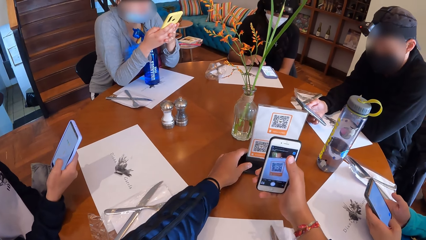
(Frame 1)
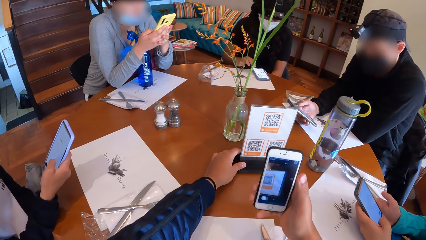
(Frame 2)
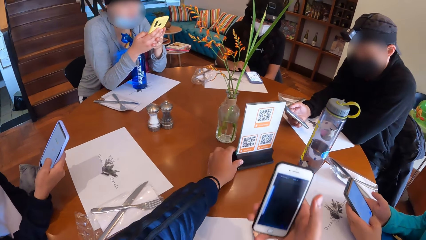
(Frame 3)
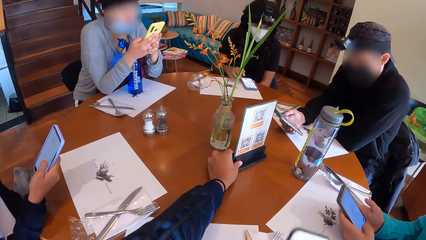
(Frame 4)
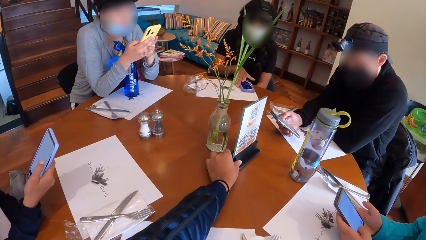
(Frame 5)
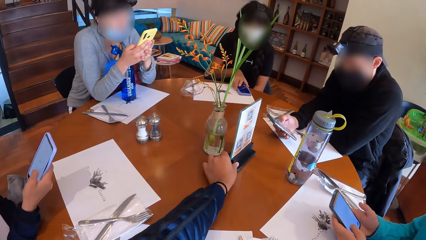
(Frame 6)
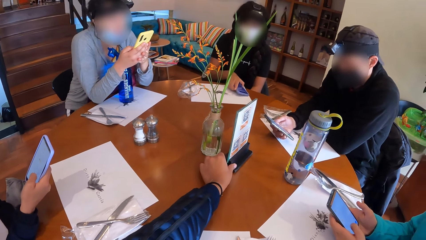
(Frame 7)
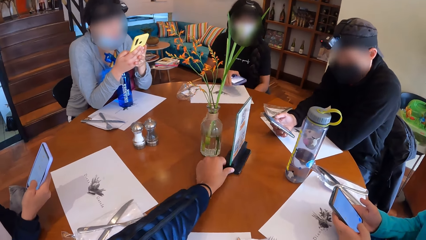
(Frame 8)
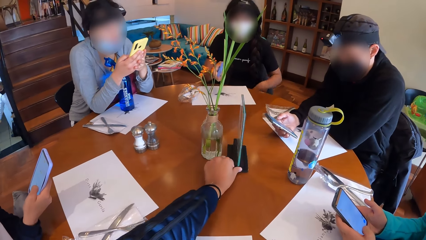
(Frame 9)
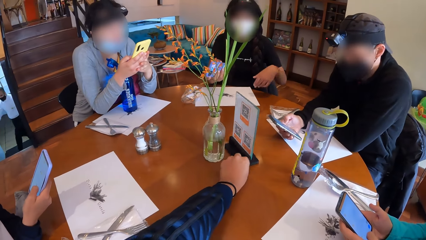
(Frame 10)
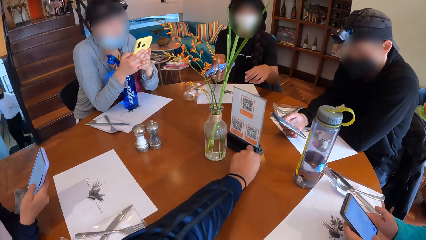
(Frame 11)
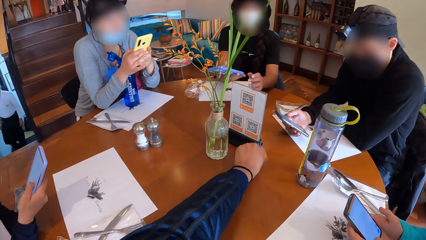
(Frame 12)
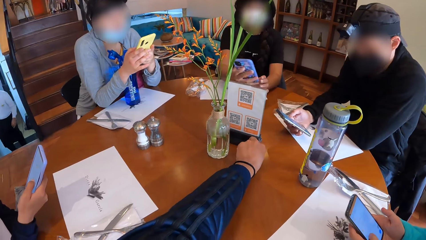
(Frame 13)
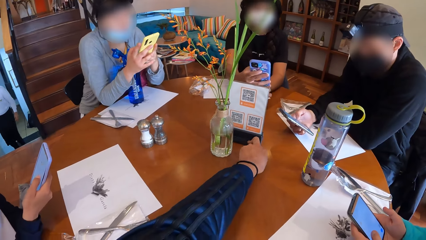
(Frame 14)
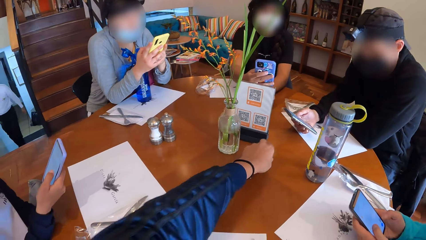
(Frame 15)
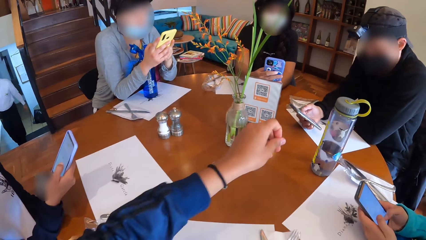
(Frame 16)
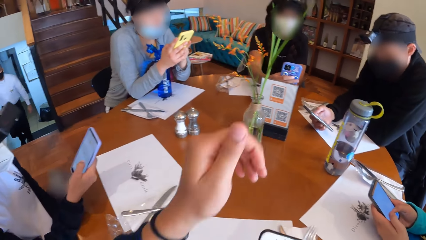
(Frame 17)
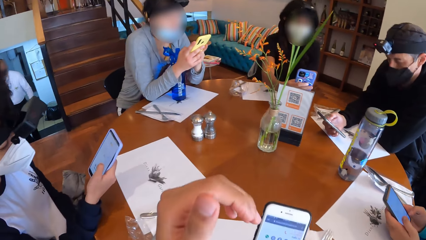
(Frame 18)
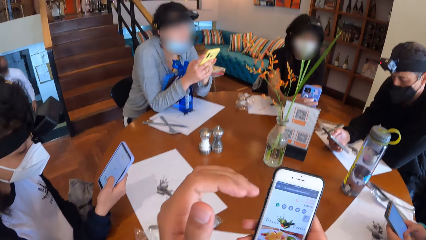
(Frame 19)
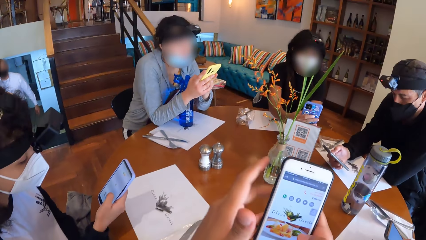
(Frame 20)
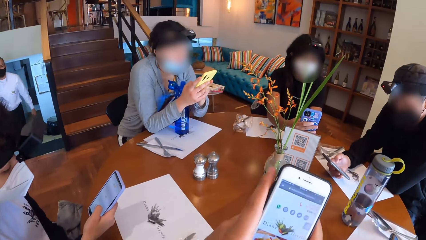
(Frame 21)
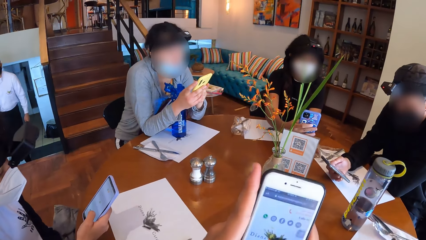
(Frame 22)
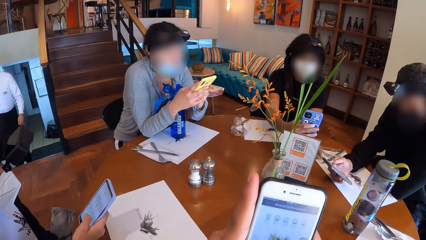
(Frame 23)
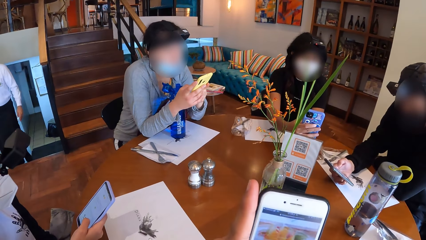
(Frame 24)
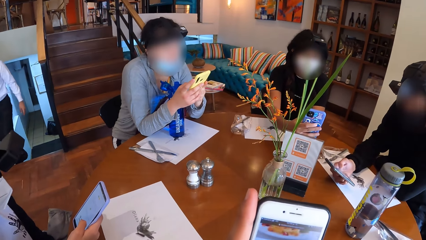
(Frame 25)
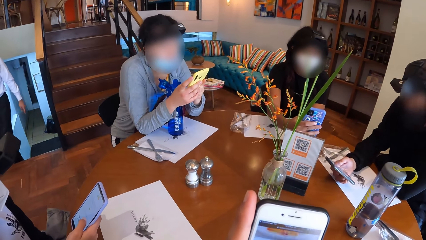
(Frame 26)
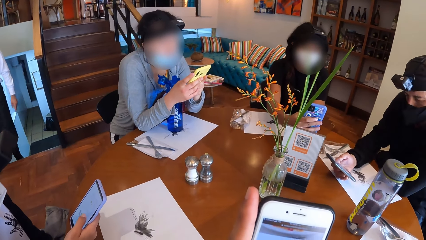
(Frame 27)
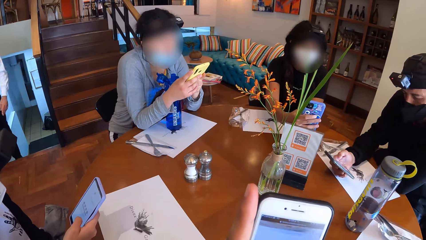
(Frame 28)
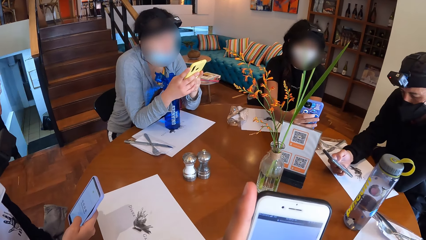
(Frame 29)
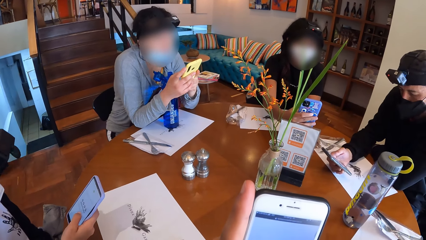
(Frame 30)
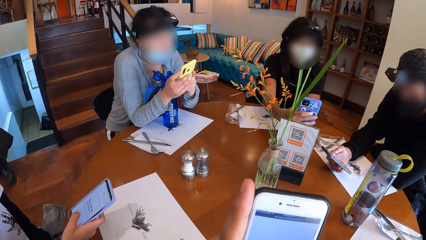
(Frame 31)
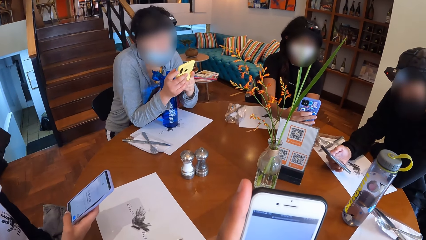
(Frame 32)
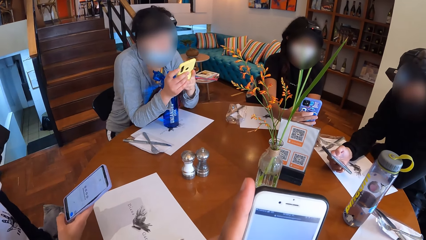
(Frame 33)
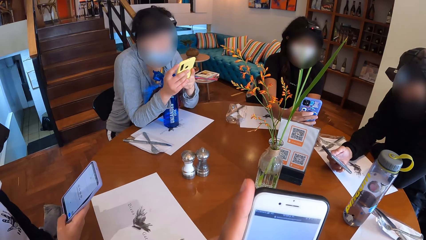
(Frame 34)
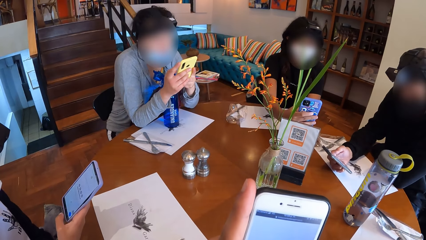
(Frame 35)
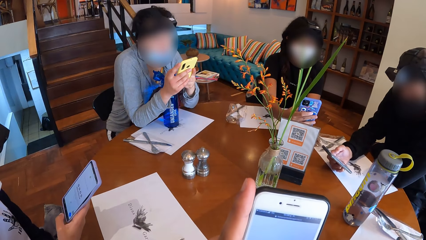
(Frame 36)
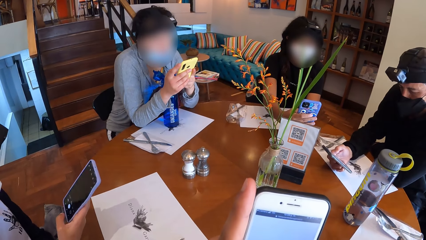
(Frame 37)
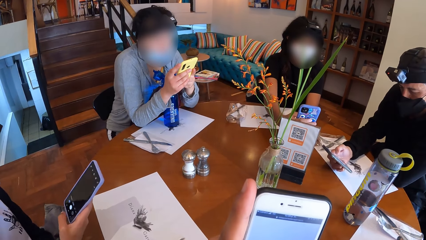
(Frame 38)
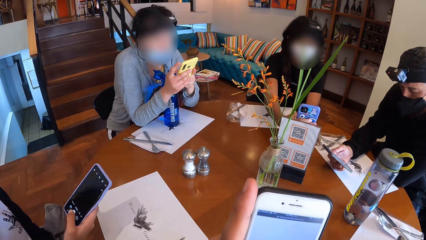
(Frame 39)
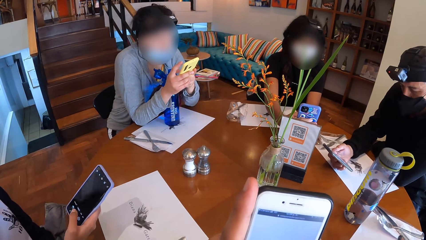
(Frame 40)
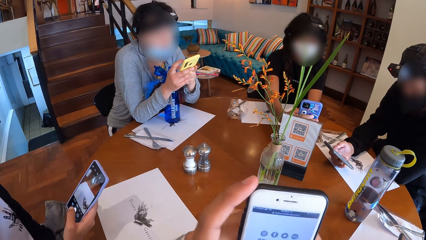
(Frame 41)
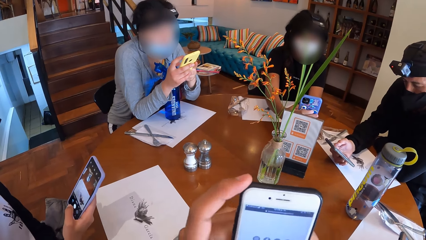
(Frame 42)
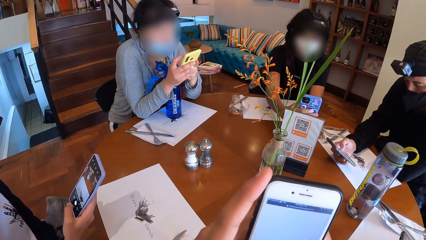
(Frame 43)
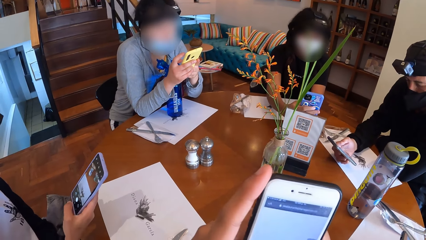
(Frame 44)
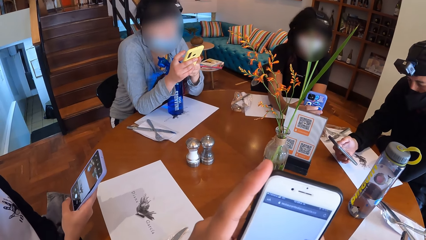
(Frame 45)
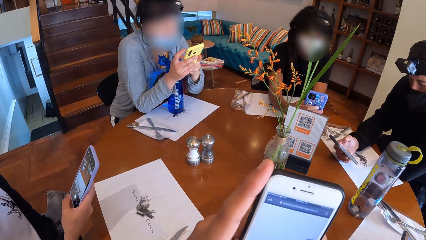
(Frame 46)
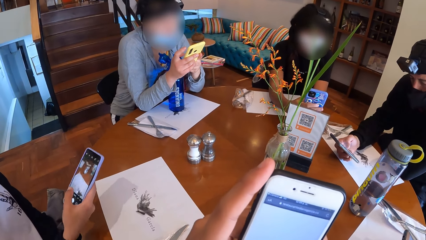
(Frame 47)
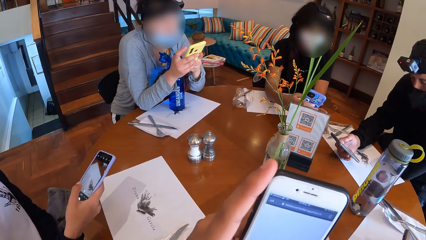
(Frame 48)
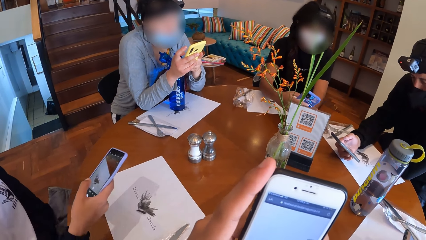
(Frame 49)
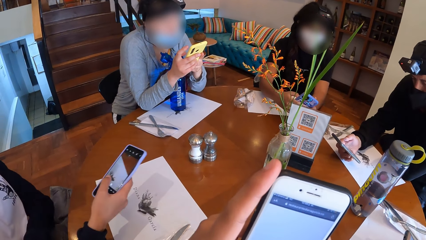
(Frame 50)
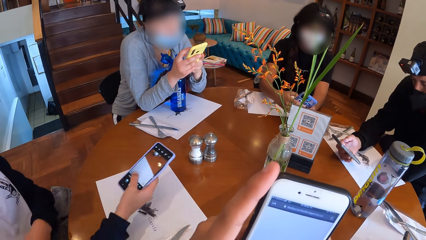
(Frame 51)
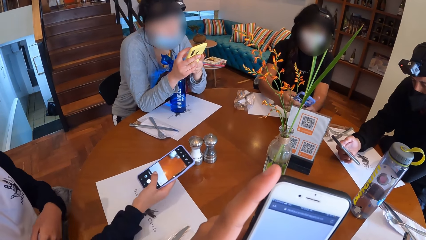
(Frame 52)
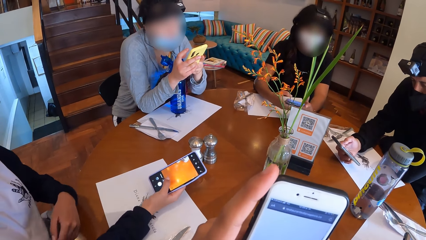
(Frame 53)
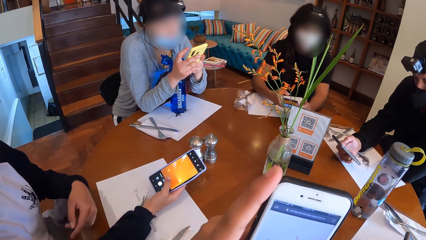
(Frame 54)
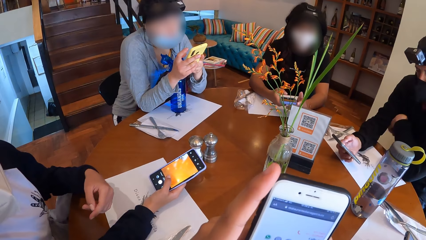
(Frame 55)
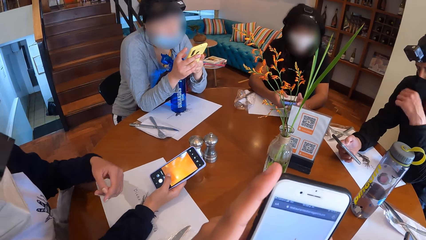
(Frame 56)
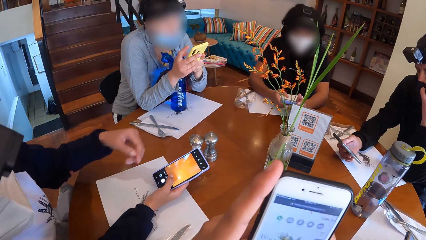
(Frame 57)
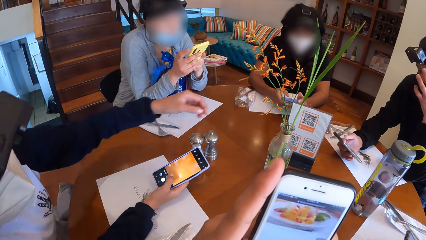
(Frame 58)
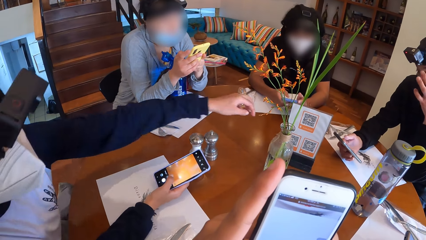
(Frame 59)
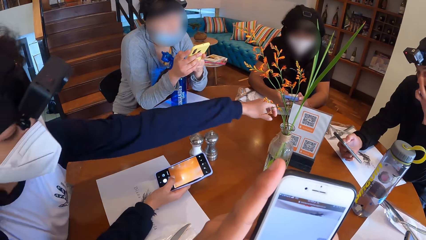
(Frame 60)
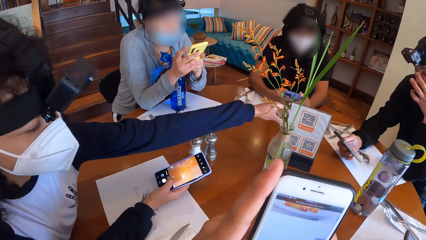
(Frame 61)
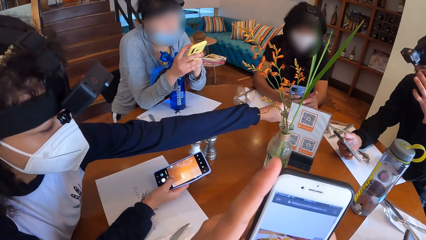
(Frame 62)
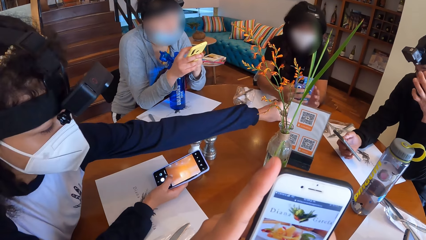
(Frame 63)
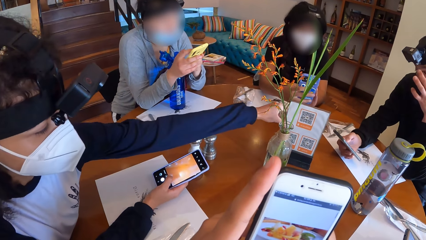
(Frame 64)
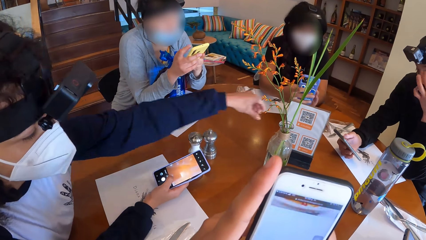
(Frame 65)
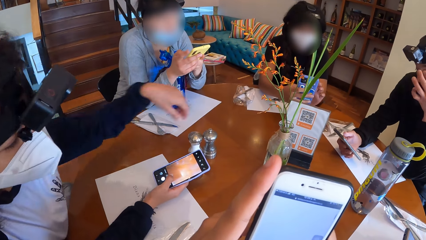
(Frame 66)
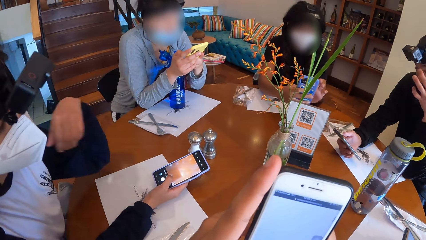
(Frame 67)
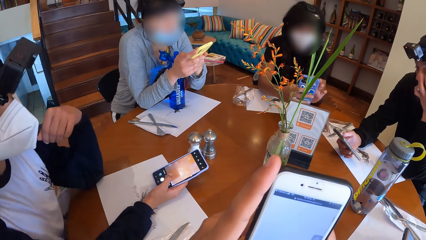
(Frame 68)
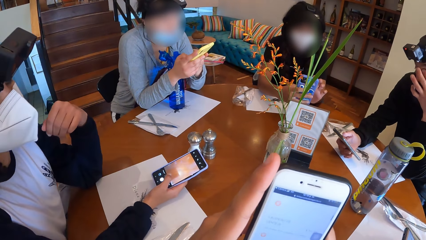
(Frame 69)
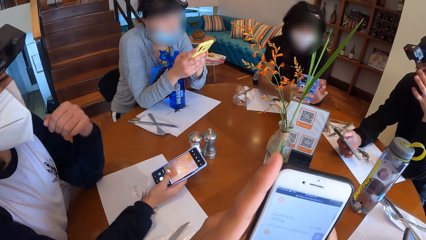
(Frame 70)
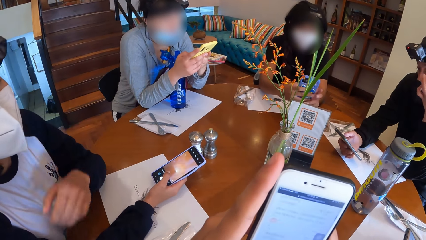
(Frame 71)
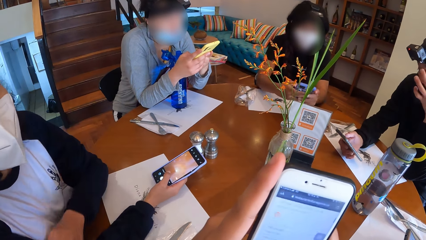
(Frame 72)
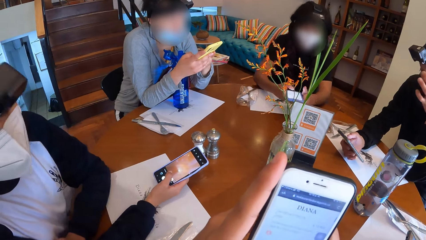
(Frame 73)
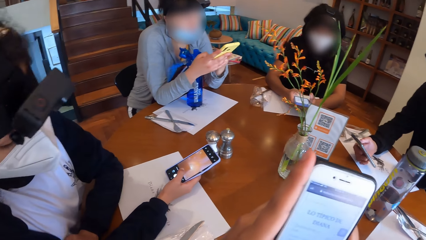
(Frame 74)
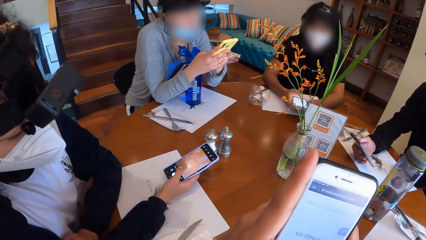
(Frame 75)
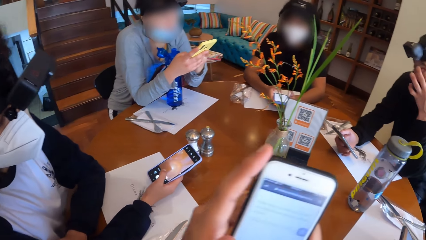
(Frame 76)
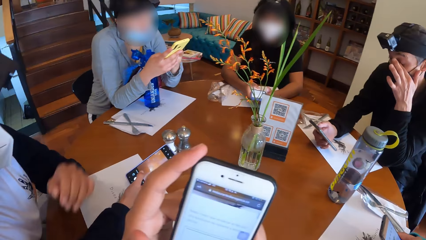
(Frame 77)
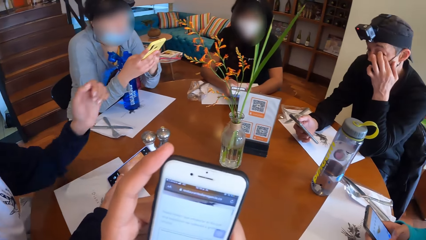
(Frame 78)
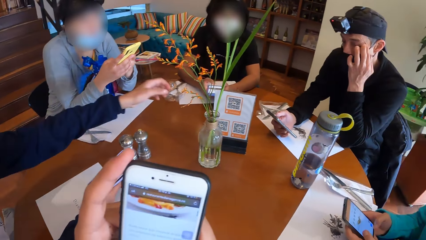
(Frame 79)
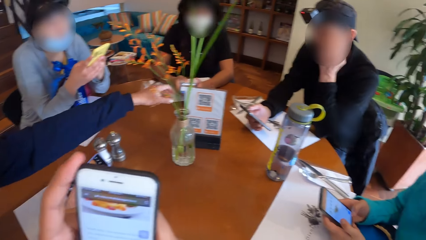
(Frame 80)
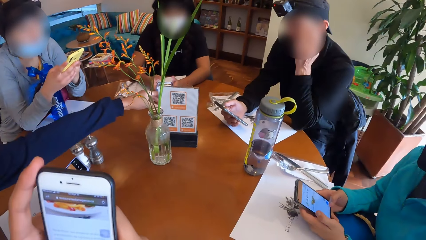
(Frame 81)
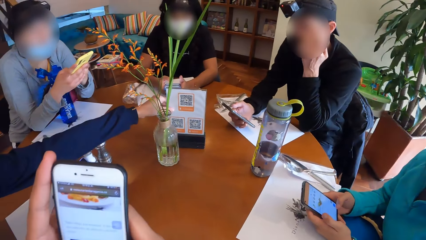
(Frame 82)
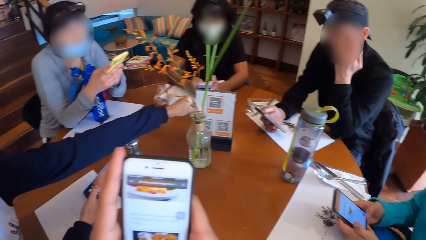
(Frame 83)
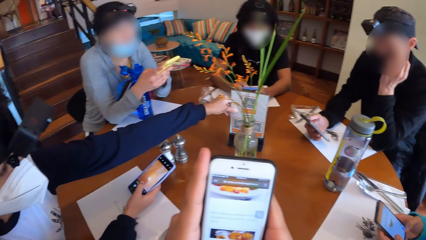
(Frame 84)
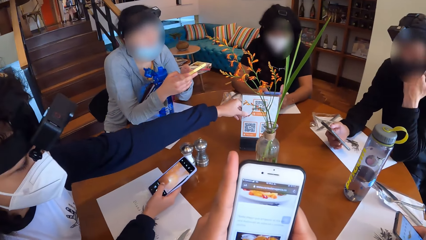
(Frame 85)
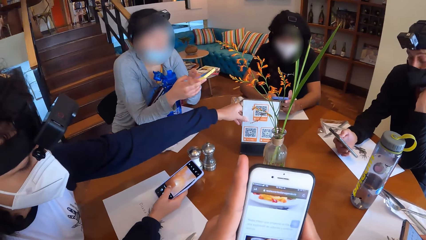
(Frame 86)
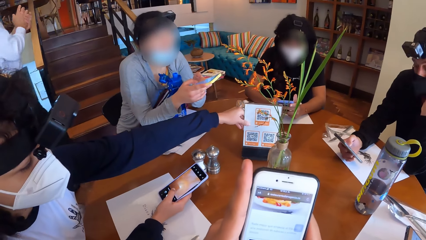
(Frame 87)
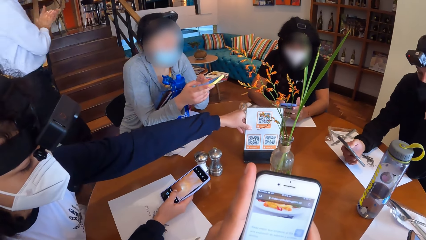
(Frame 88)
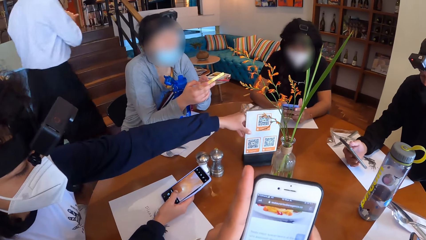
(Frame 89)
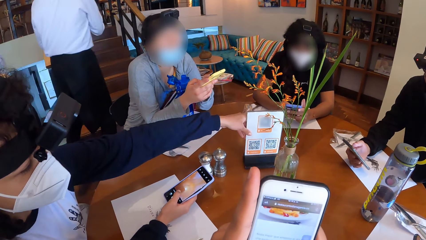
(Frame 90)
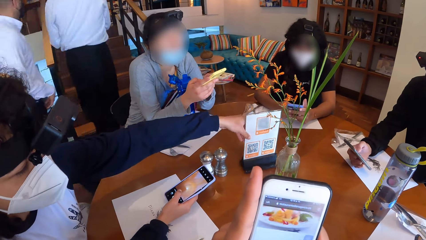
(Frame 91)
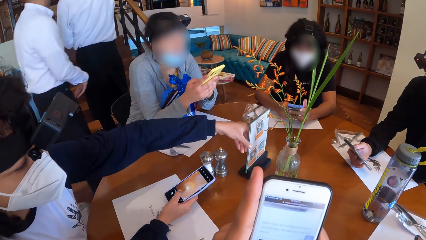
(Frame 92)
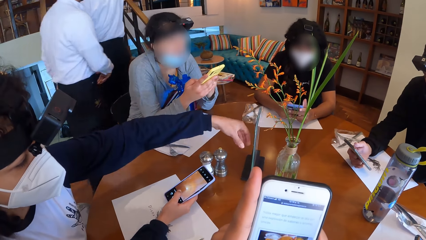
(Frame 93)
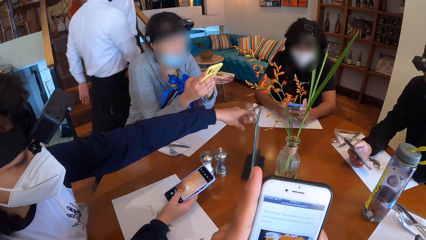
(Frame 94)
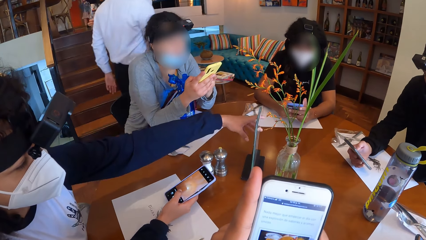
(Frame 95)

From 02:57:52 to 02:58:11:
A woman picks up the phone from the table with her right hand. The camera wearer moves the menu on the table with his left hand. The woman scans the food menu with the phone in her right hand. A waiter climbs up the stairs. The camera wearer operates the phone in his hands. The woman operates the phone in her hands. A man scratches his face with his left hand. The woman scans the food menu with the phone in her hands. Another woman moves the food menu on the table with her left hand. The first woman operates the phone in her hands.
